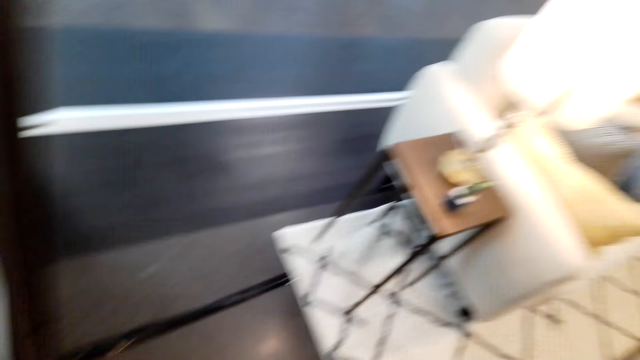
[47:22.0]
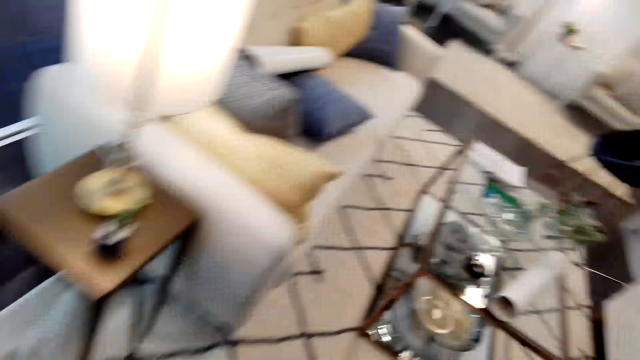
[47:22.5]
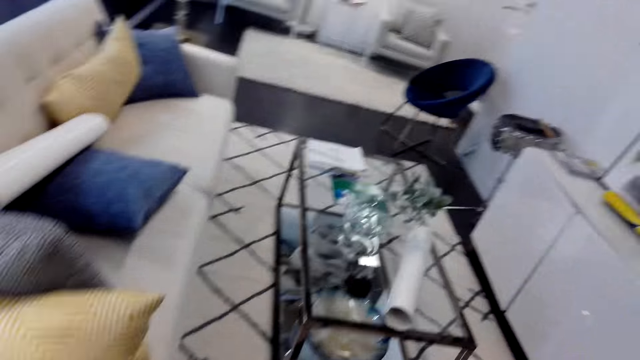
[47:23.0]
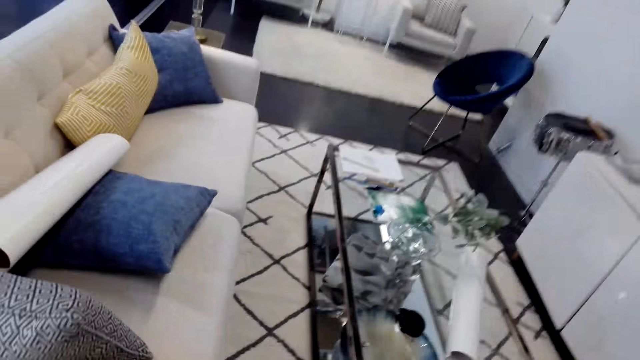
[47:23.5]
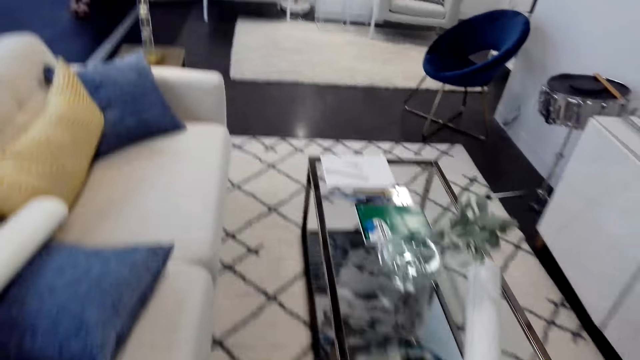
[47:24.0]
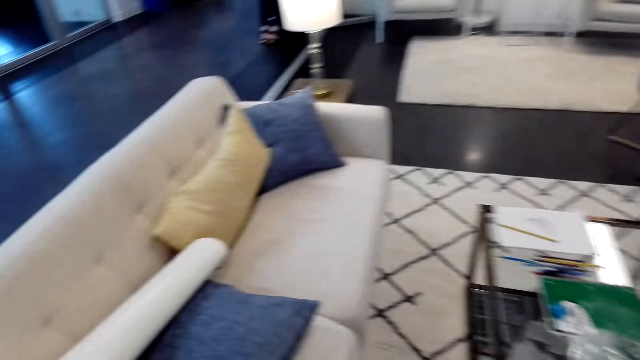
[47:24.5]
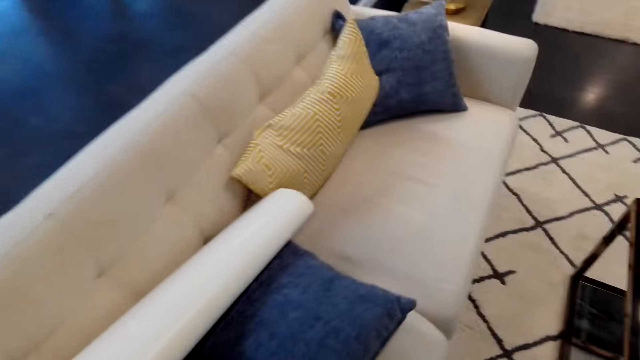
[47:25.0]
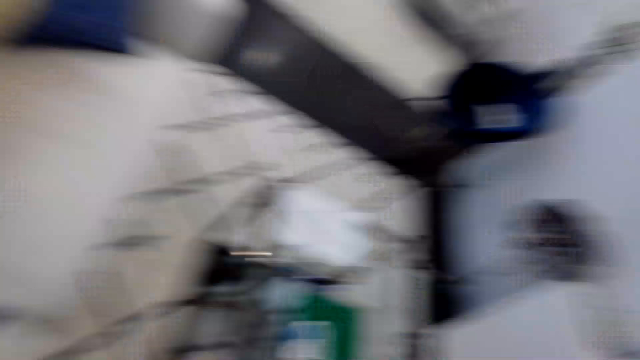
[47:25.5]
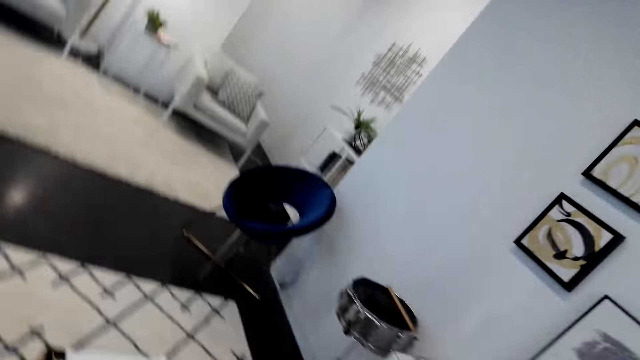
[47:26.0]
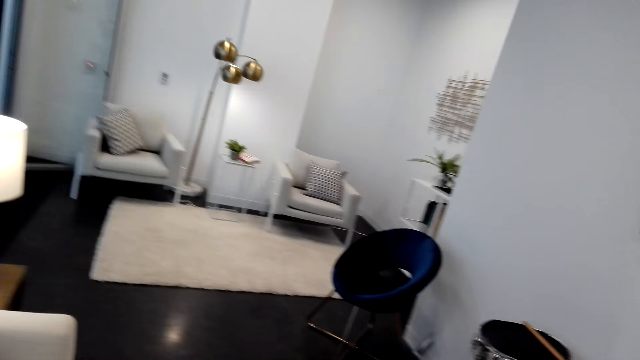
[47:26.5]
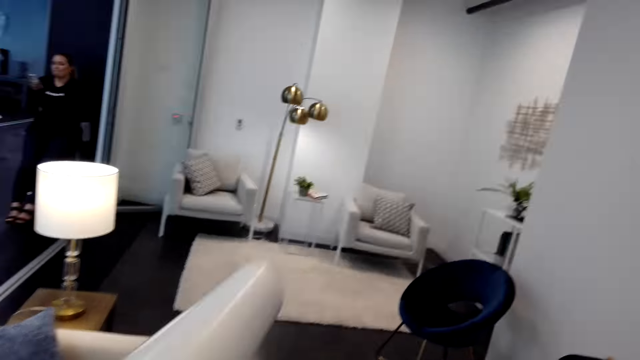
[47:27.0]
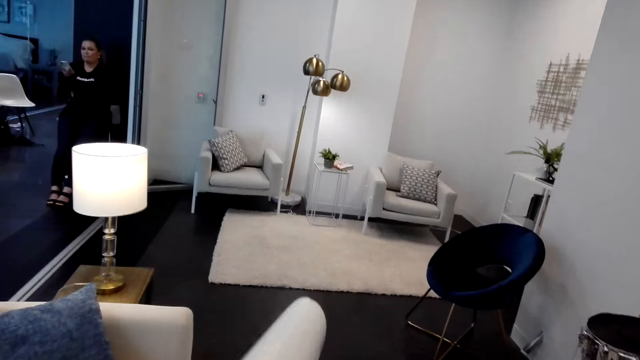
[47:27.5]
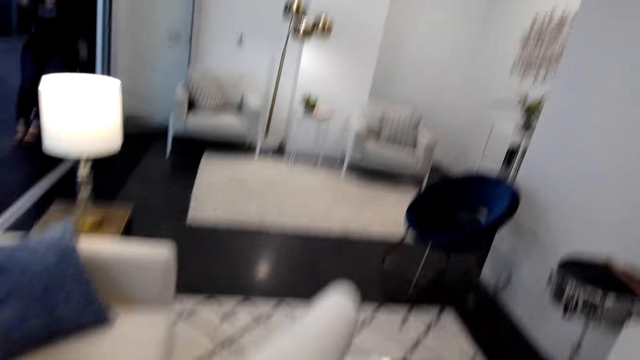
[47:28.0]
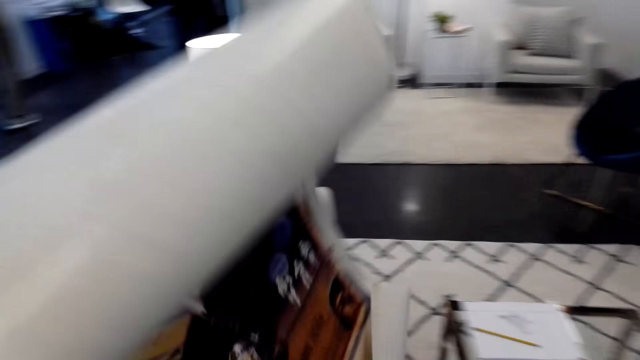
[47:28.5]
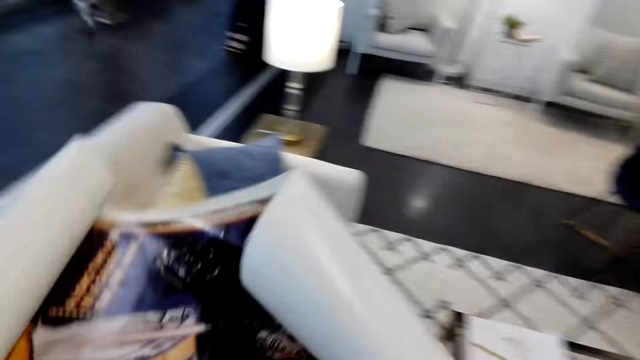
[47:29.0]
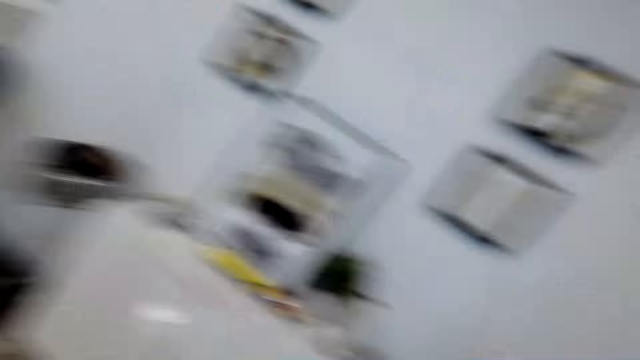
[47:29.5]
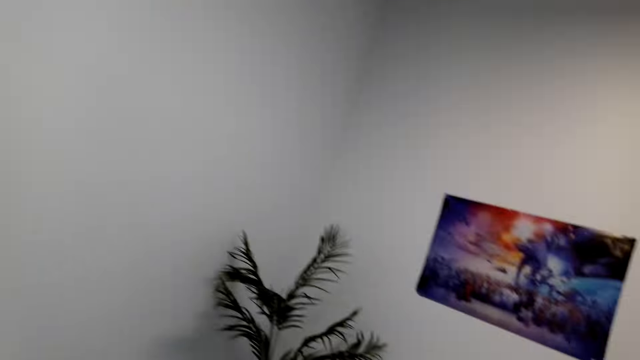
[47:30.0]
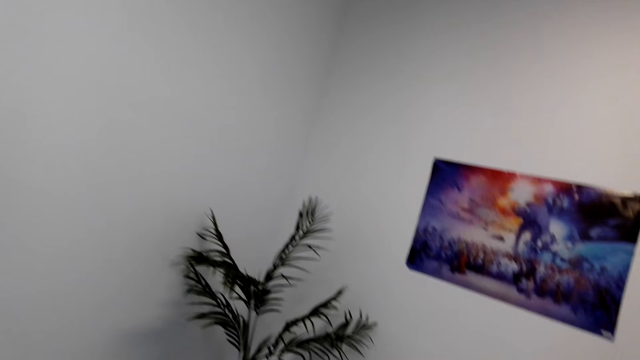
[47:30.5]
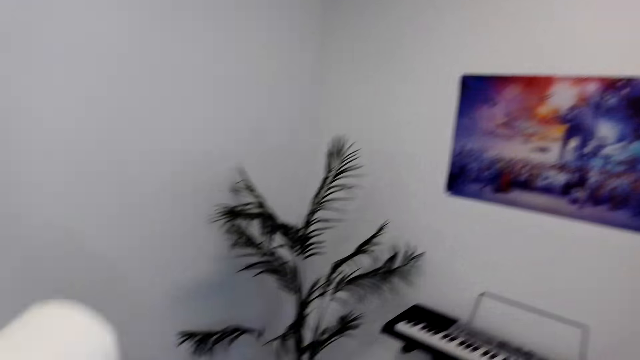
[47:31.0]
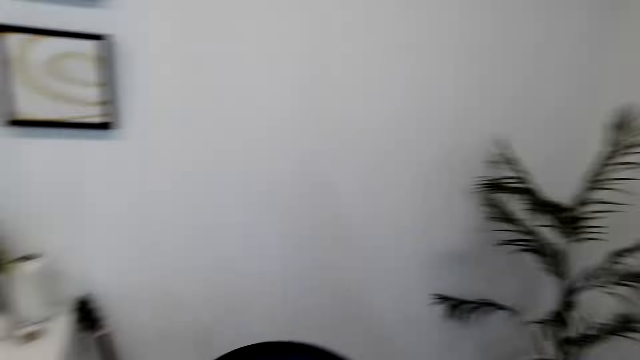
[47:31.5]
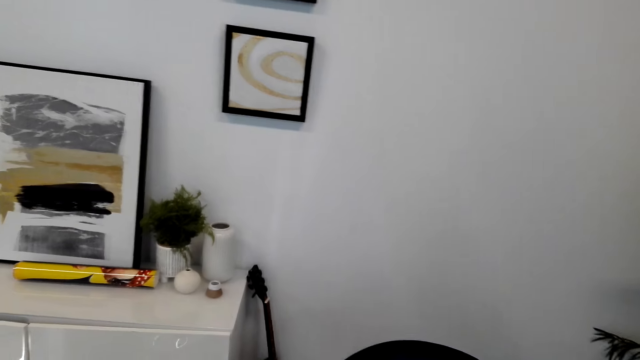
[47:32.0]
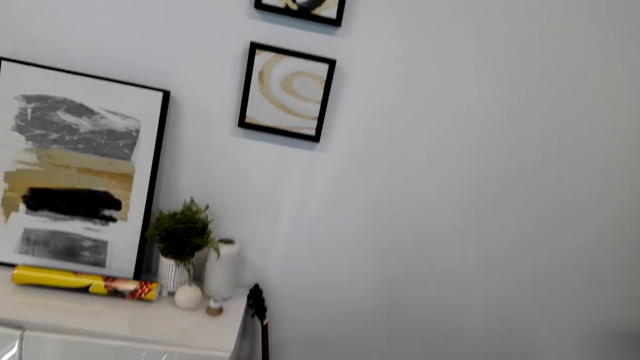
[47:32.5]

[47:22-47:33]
The camera wearer unfolds the picture paper.

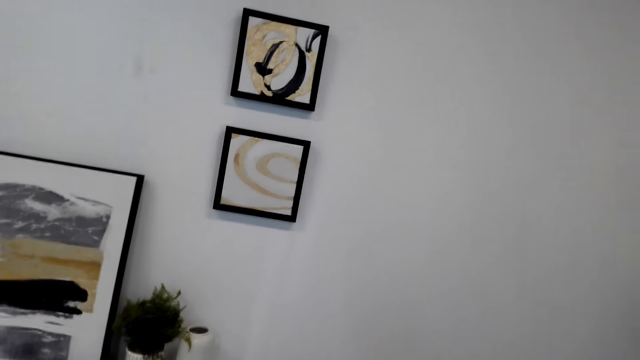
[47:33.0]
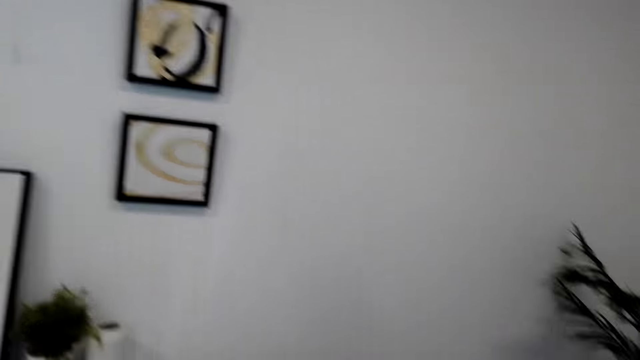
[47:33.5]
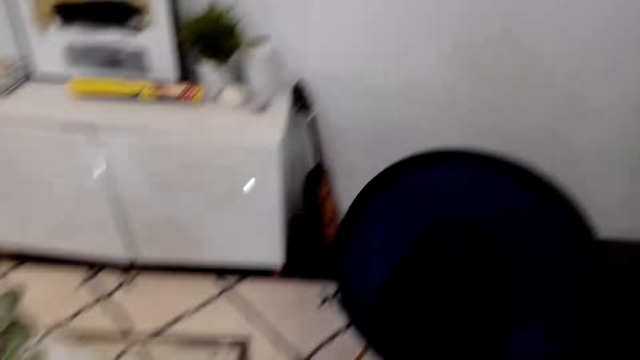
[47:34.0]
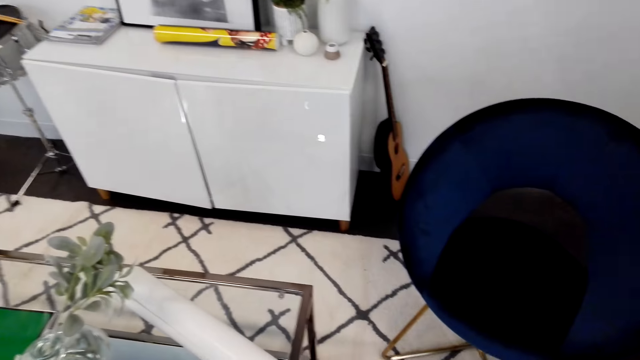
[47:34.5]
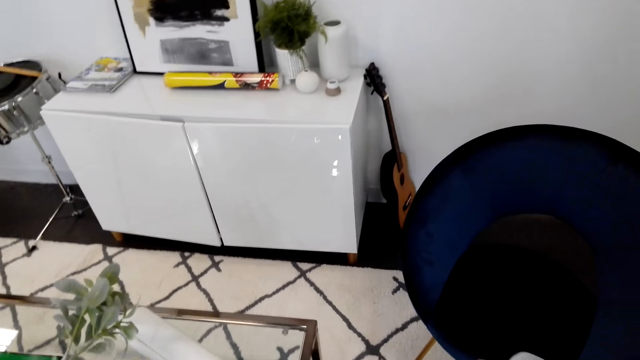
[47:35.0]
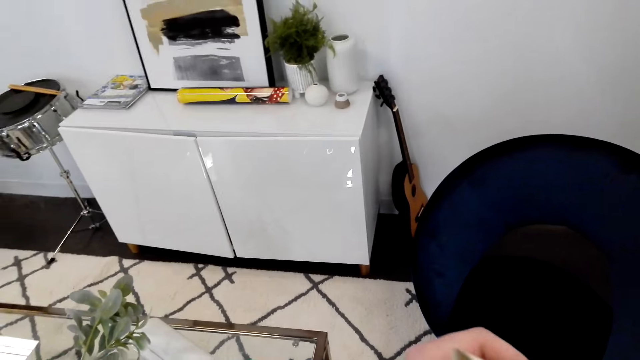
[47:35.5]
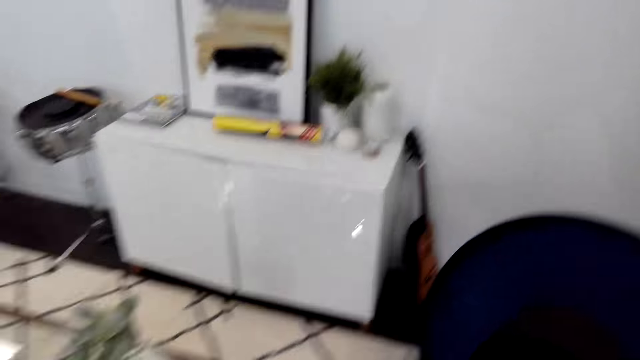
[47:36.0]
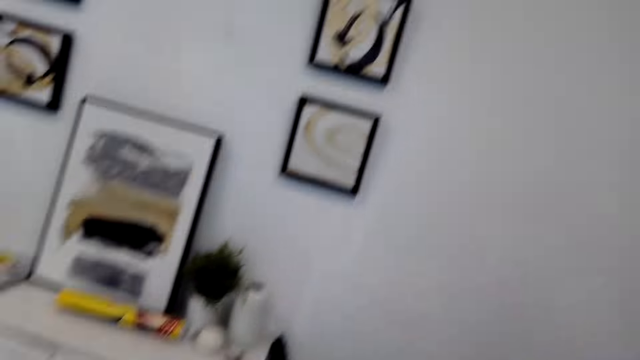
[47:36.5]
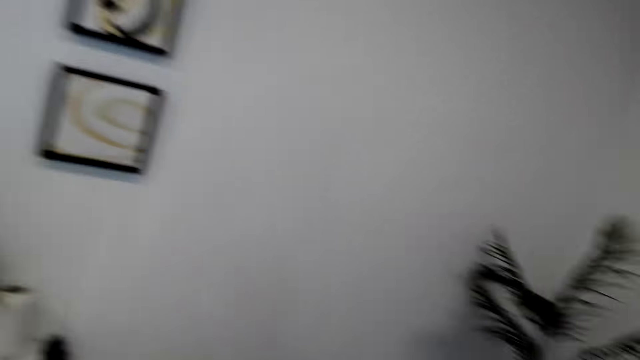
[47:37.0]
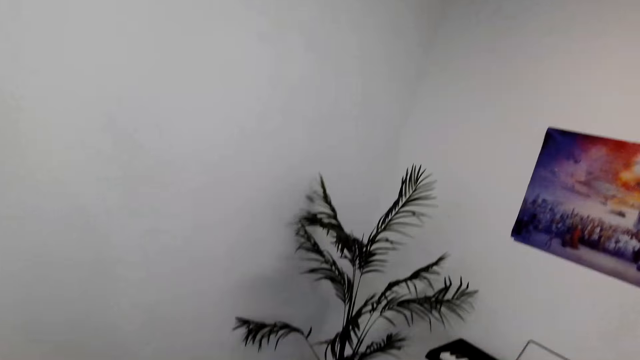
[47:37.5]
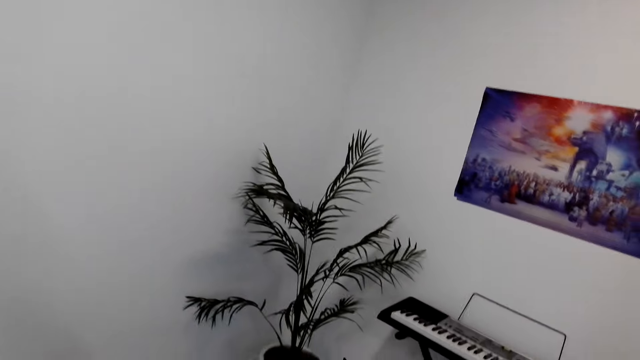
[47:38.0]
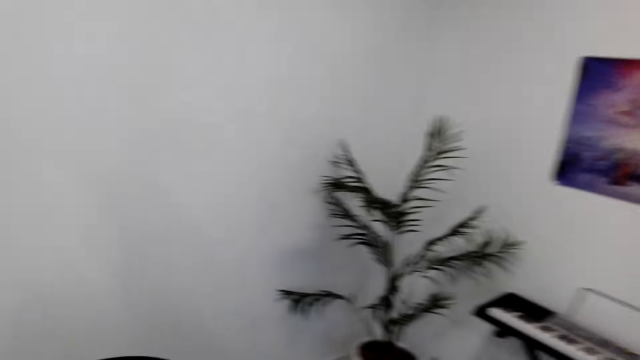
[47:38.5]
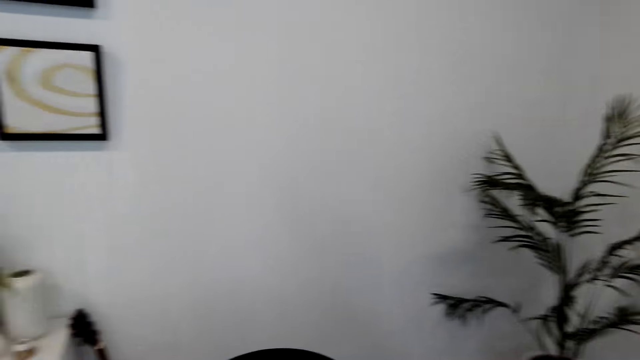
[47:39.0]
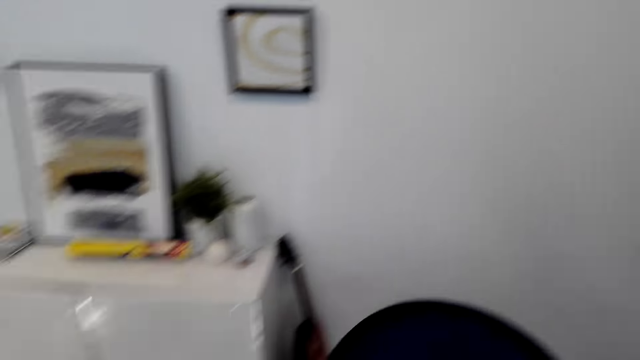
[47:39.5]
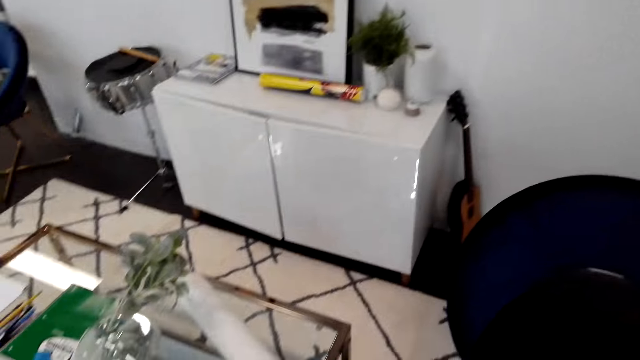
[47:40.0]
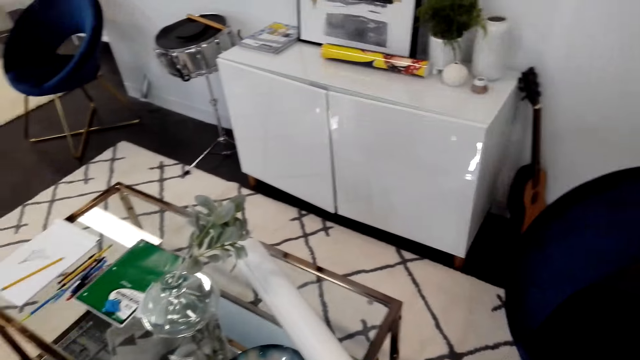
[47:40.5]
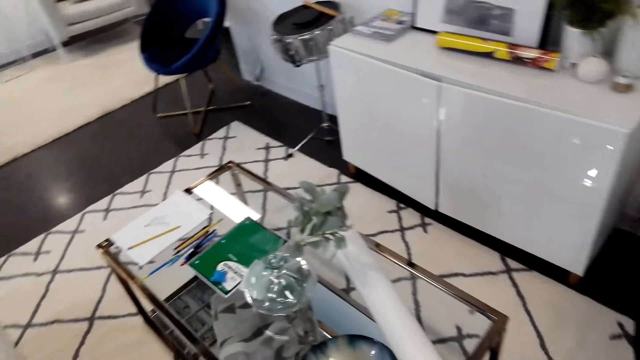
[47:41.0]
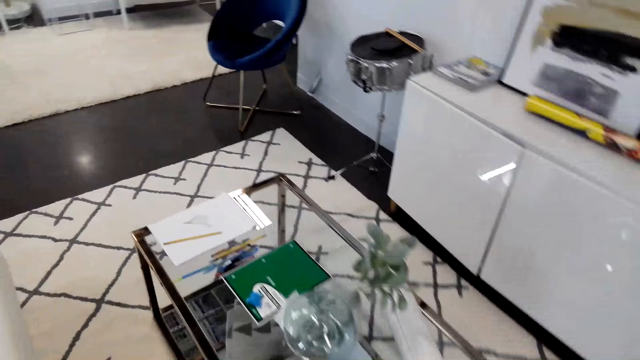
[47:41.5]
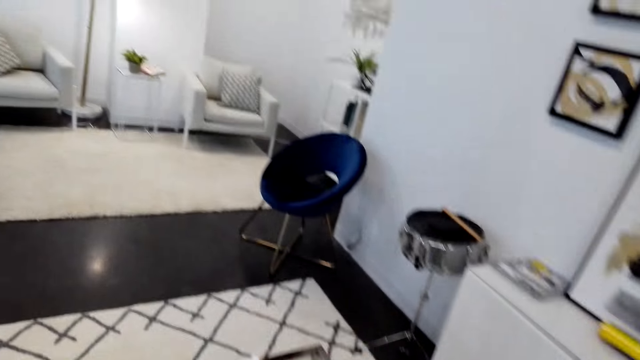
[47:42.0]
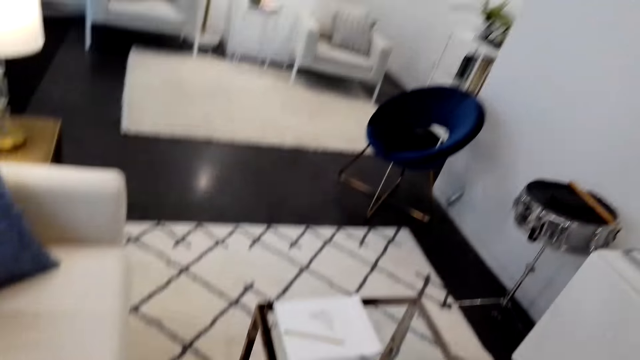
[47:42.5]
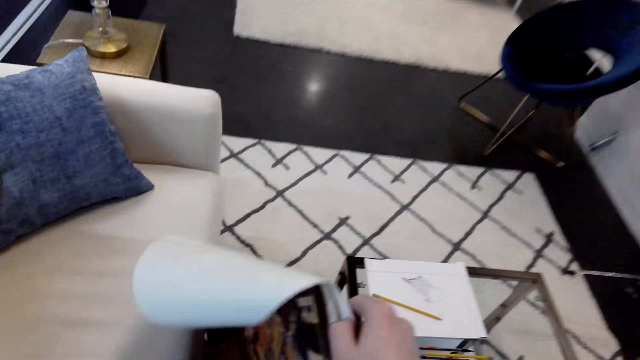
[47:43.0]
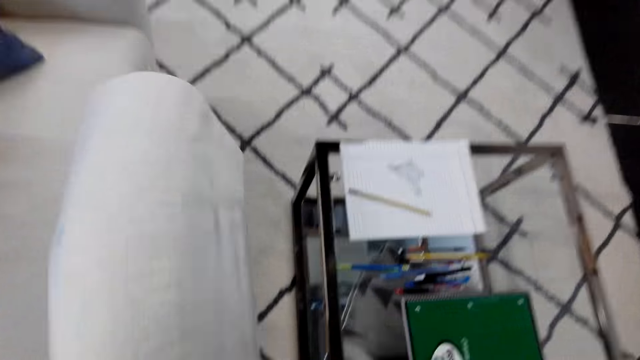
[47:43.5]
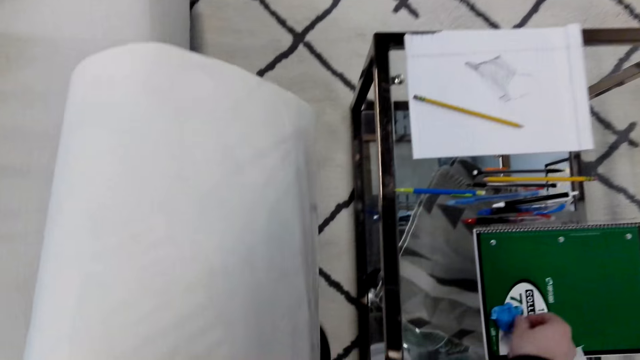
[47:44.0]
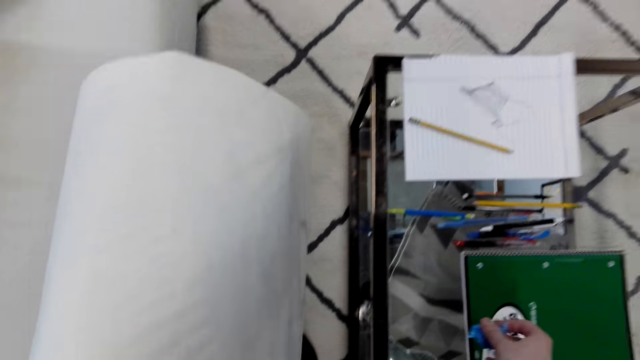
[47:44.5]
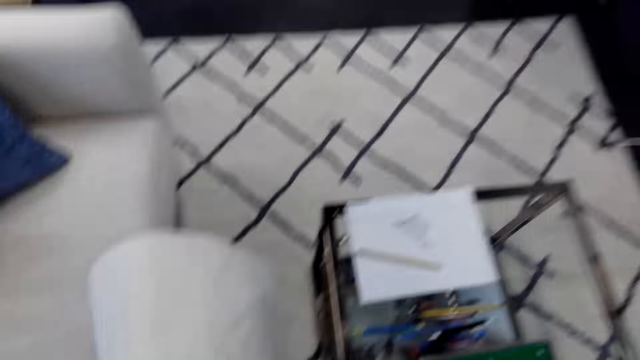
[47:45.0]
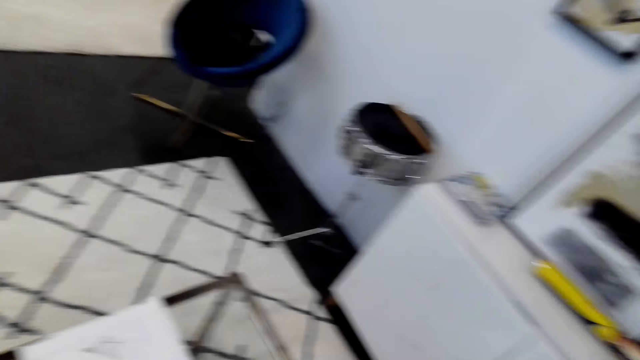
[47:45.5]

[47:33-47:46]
The camera wearer holds a picture. They walk across the room. They put a paper down. They walk across the room. They pick up a pin. They take the glue. They walk across the room.
